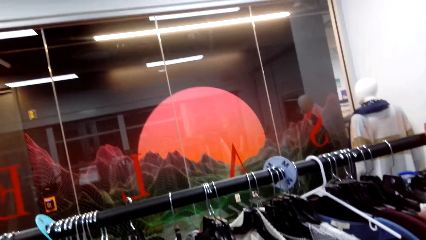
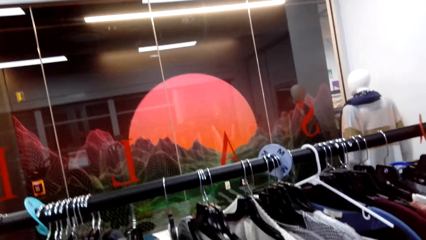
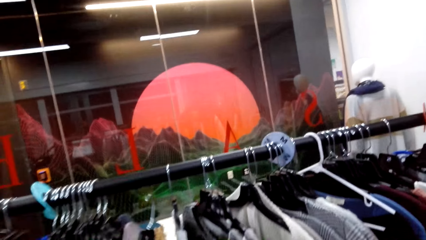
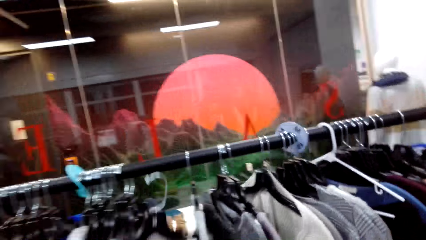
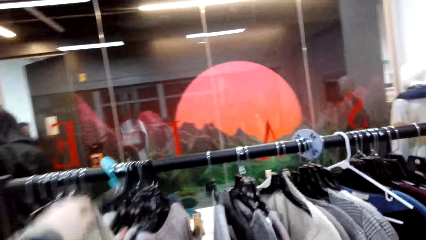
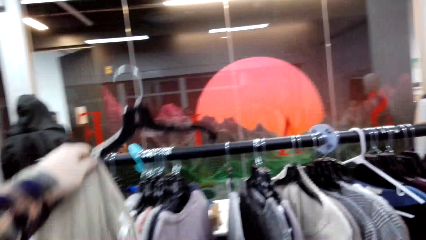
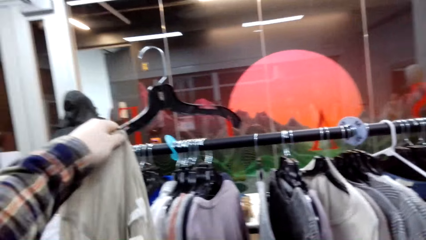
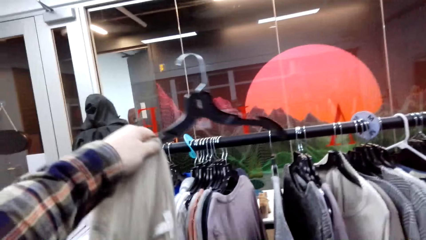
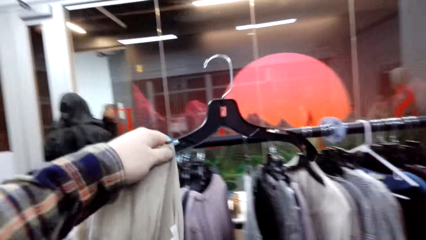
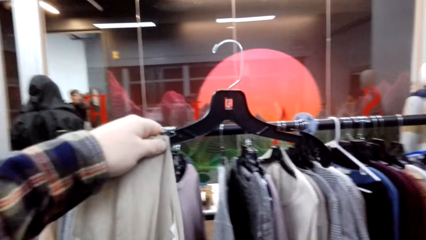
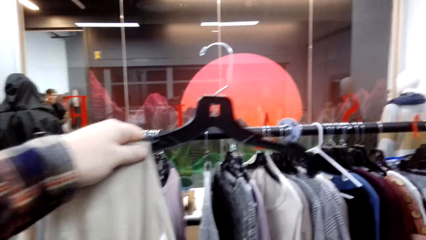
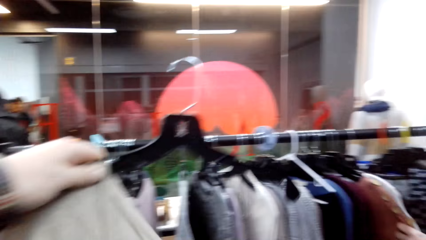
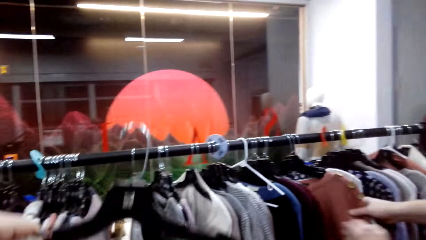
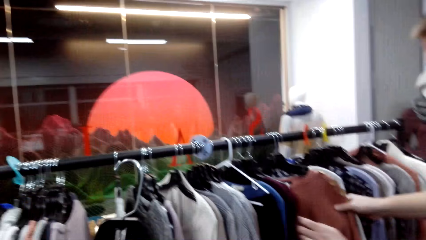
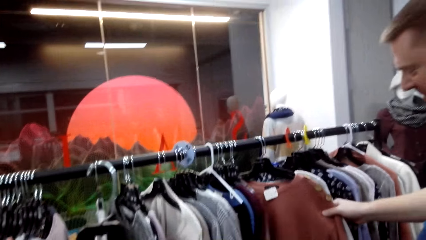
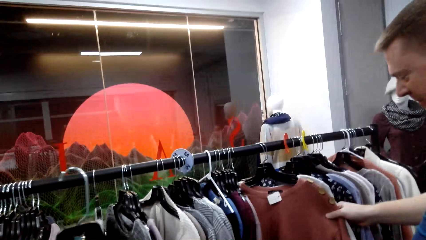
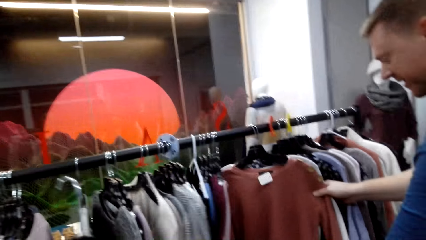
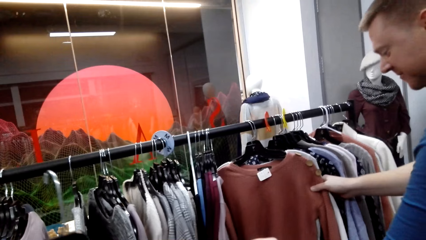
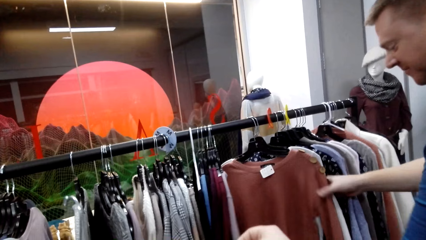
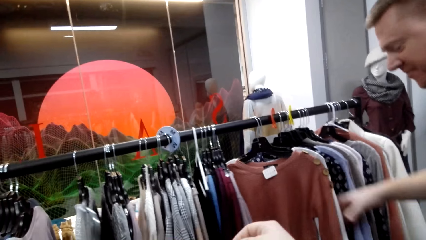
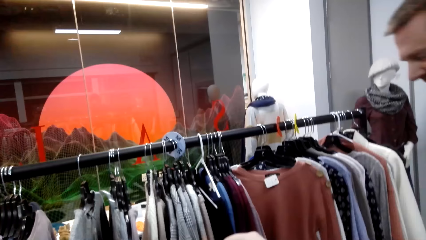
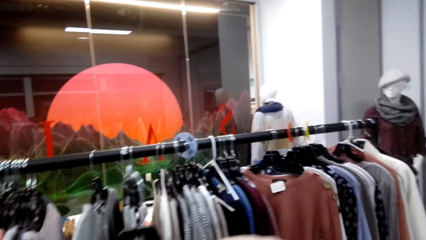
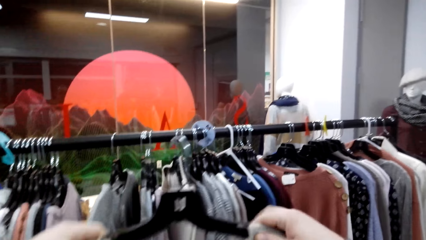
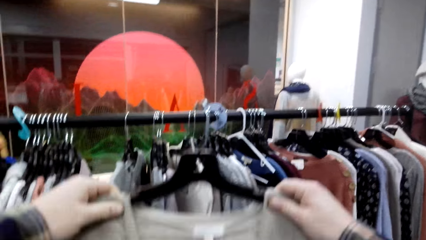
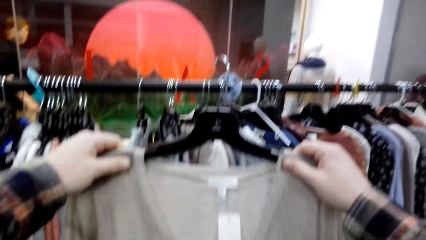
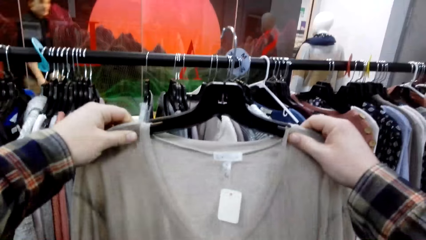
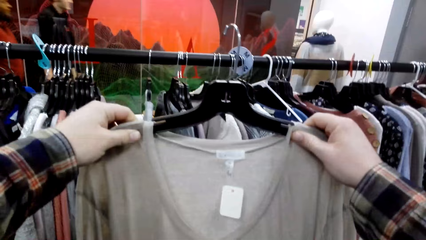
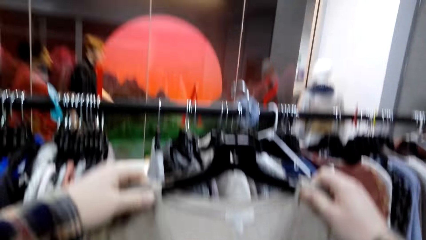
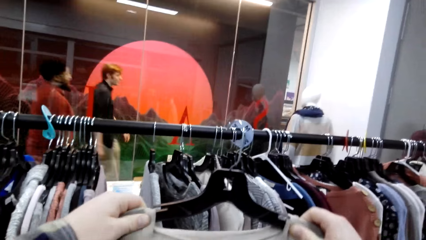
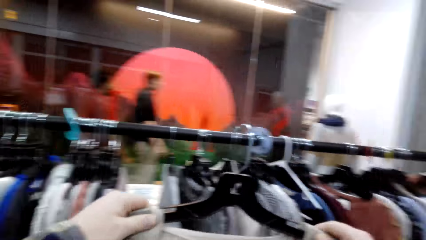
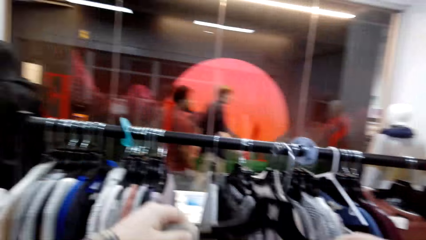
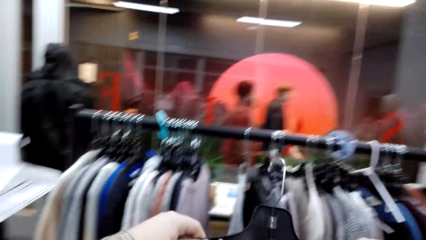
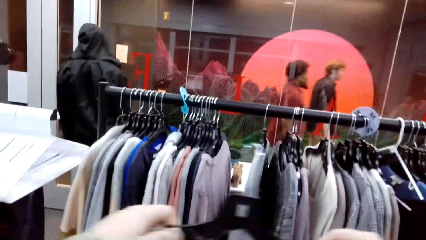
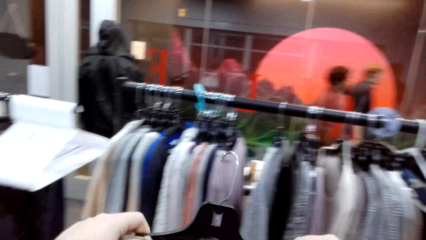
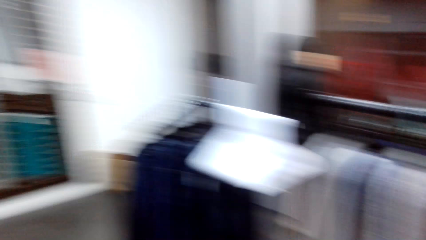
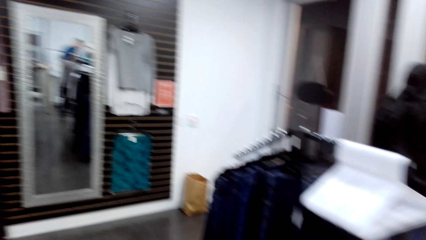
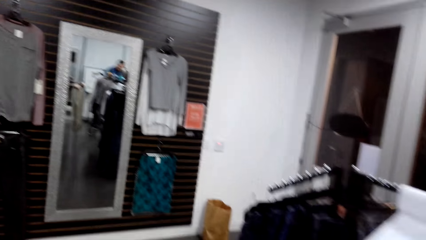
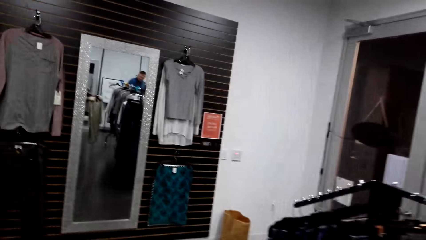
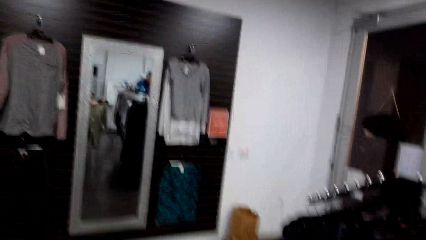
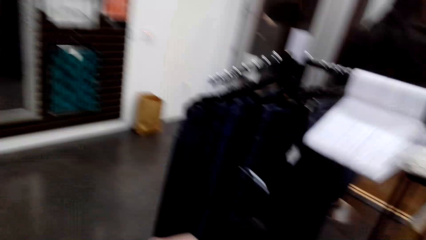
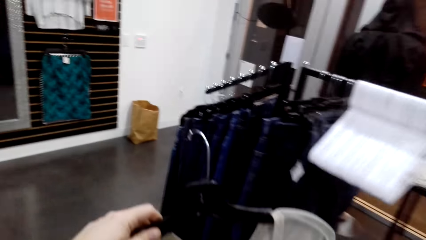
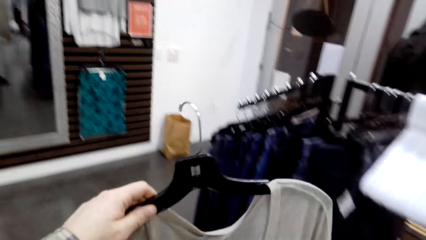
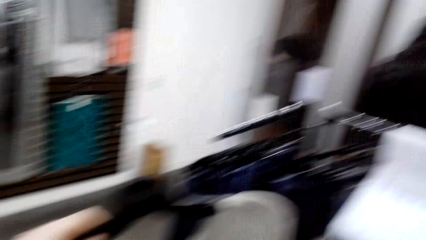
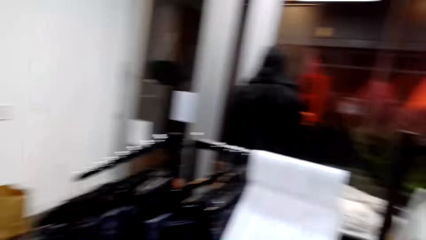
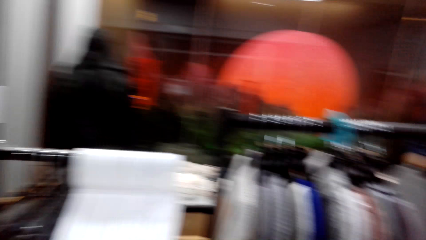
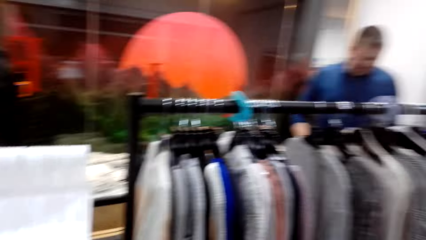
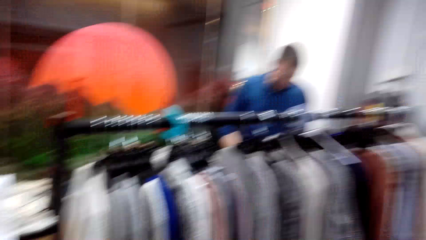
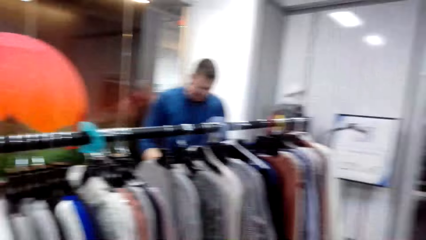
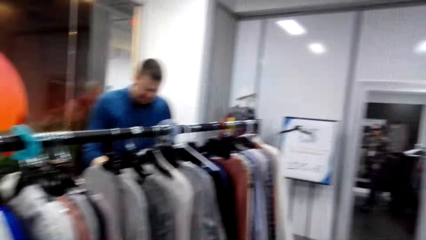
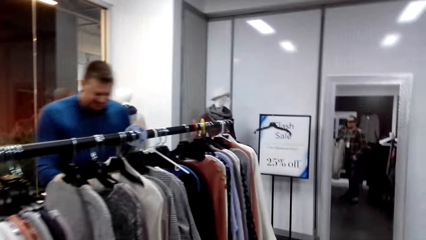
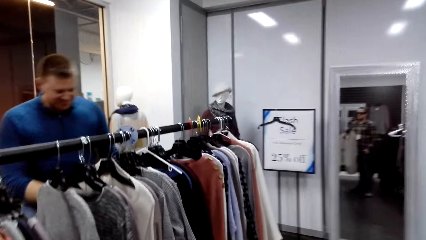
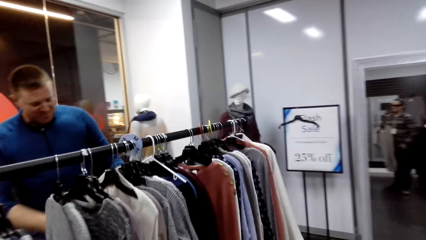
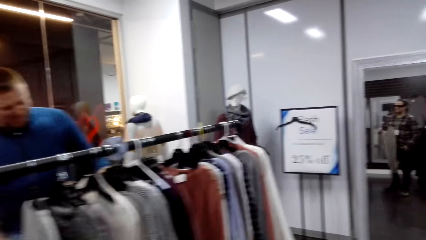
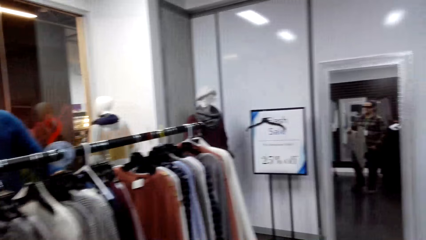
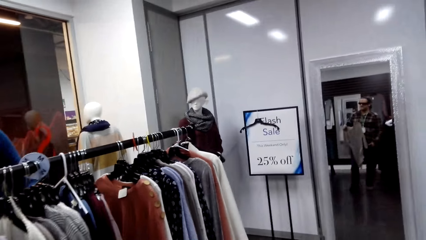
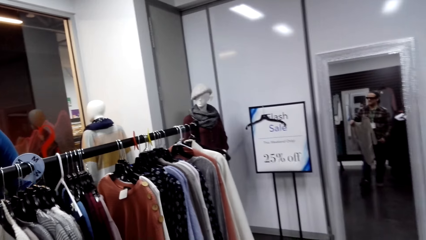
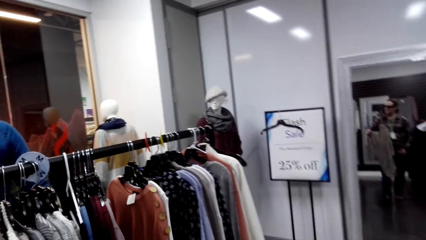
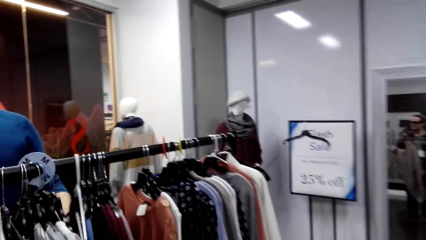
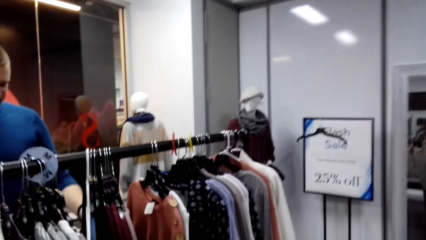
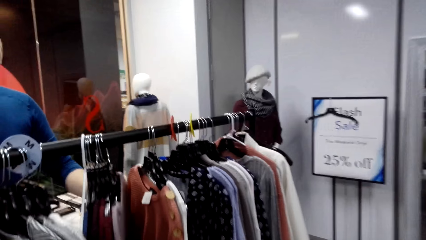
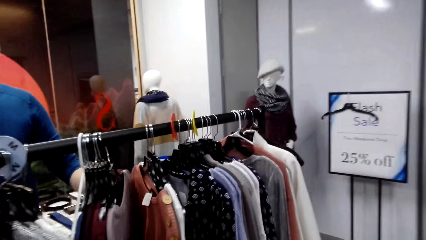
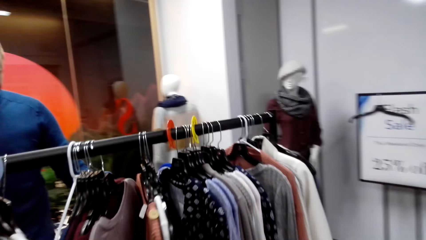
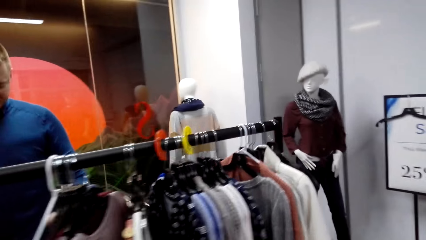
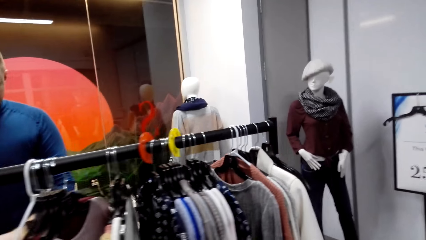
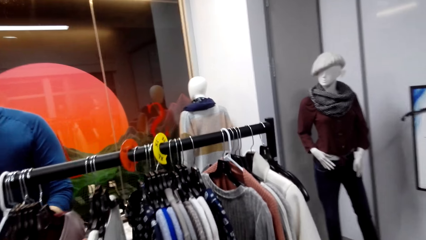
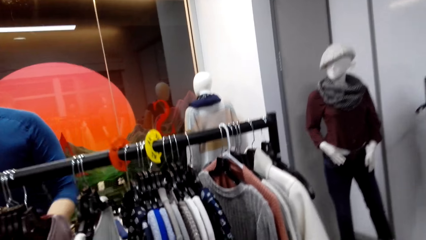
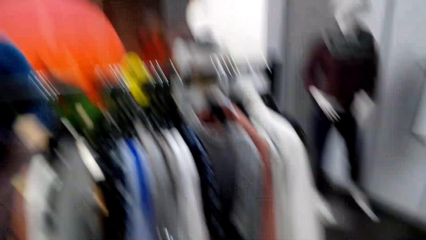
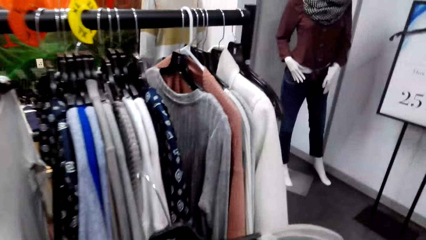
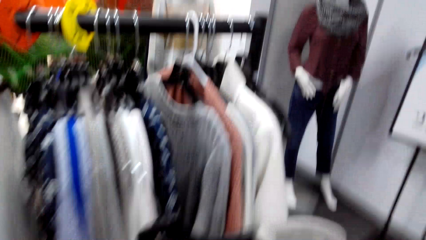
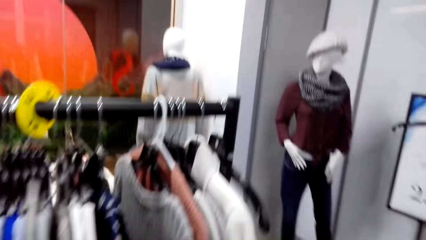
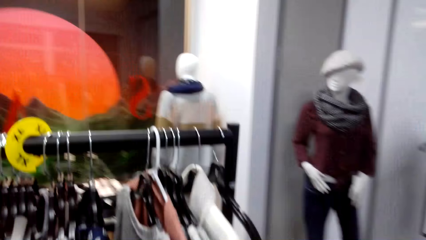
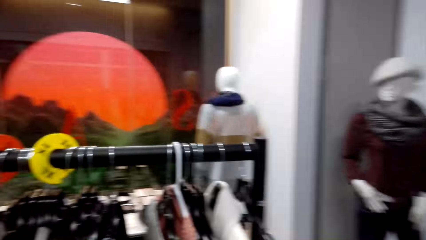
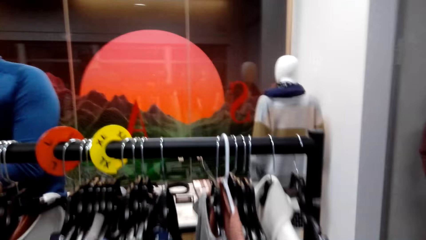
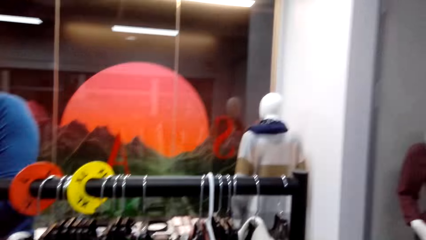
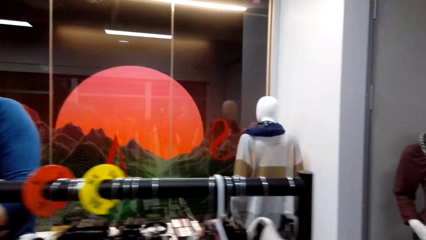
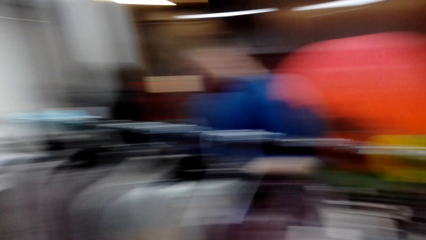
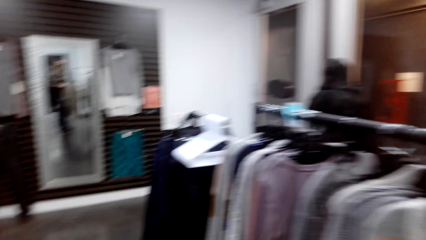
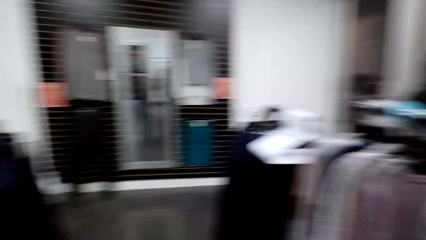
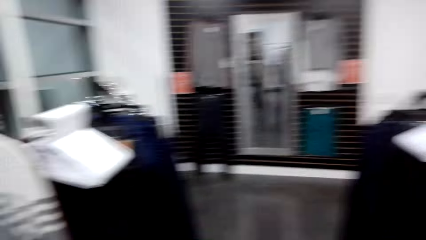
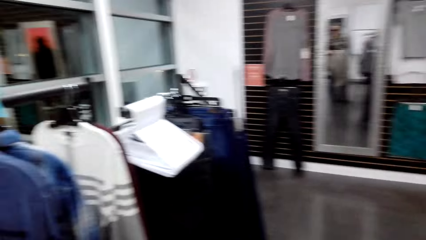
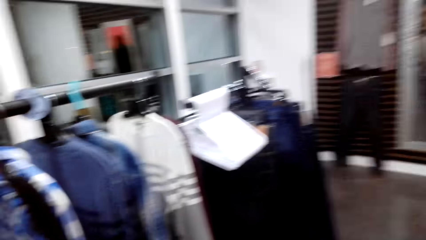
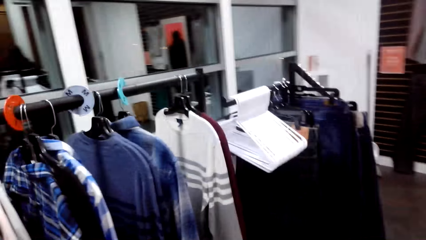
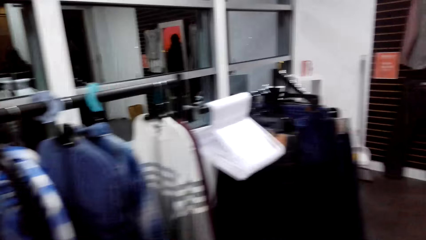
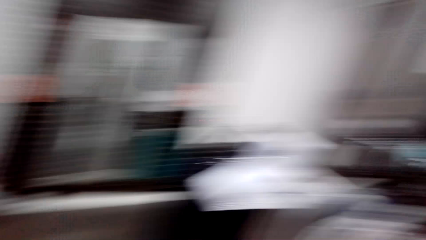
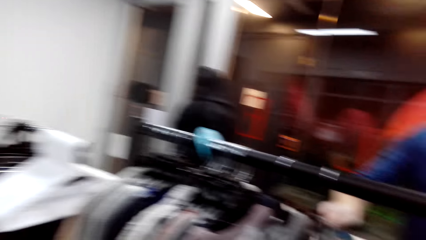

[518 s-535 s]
The camera wearer picks up a sweater. They remove the cloth from the hanger. A man looks at the sweaters. The camera wearer holds the sweater with both hands. They look at the sweaters and walk around the boutique. The man looks at the sweaters. The camera wearer walks around the boutique. The man walks around.
